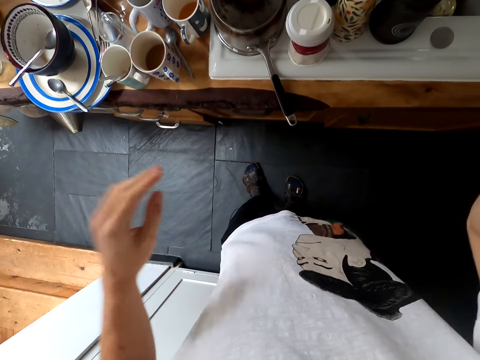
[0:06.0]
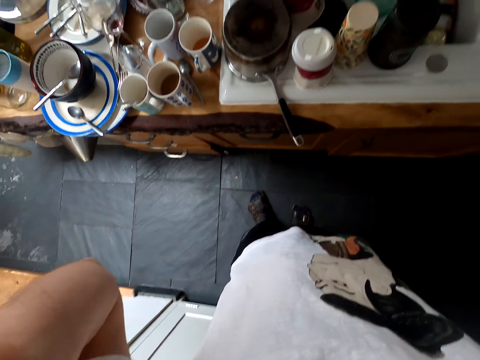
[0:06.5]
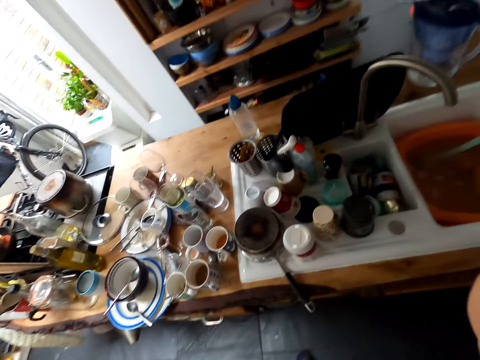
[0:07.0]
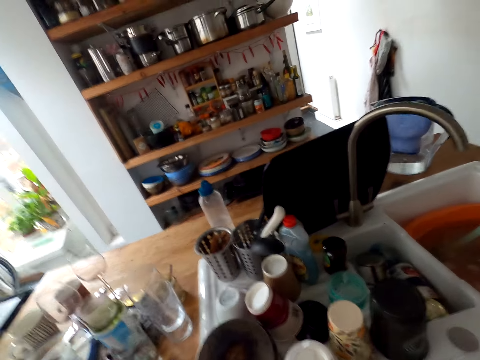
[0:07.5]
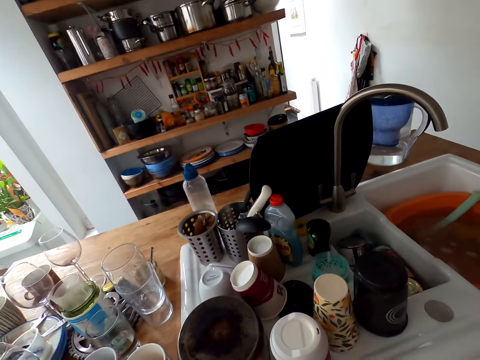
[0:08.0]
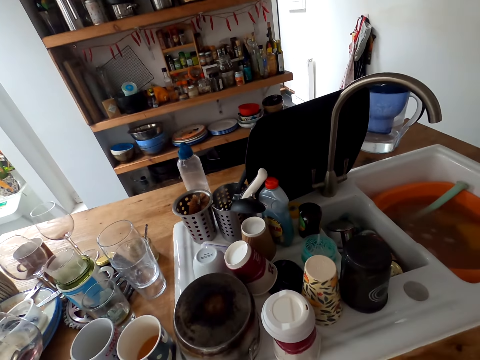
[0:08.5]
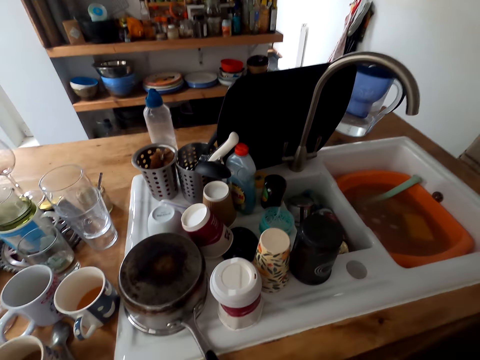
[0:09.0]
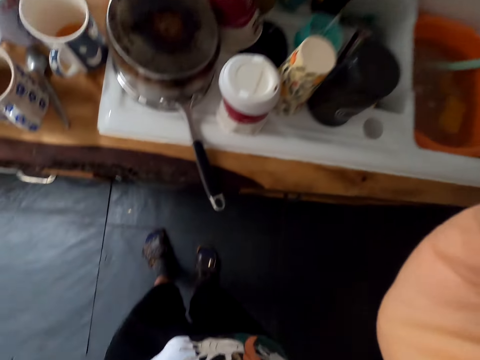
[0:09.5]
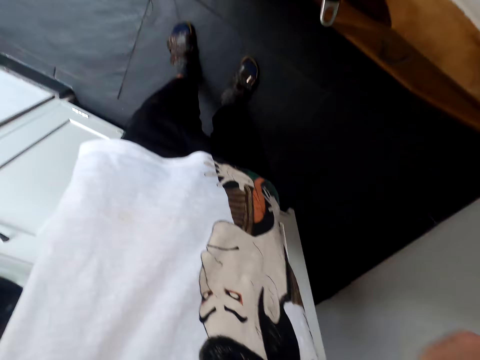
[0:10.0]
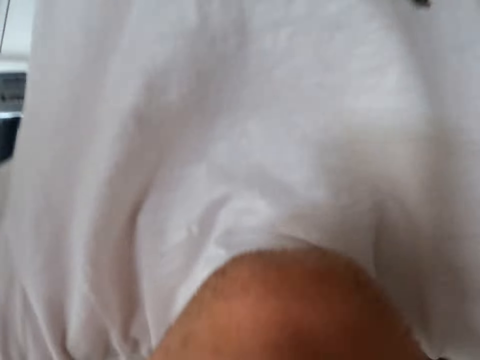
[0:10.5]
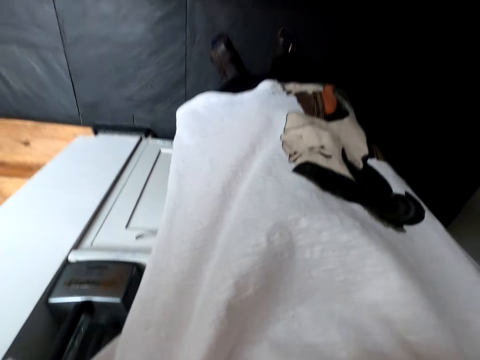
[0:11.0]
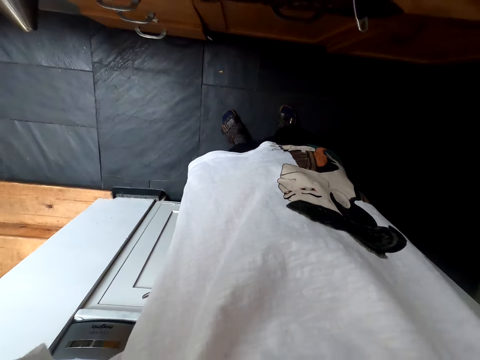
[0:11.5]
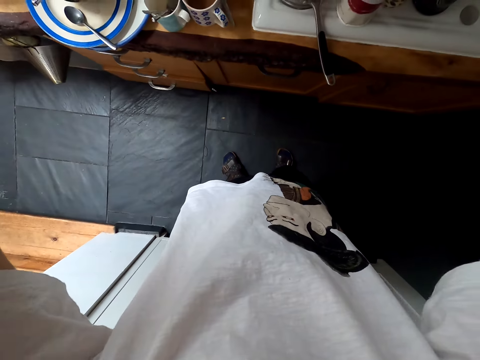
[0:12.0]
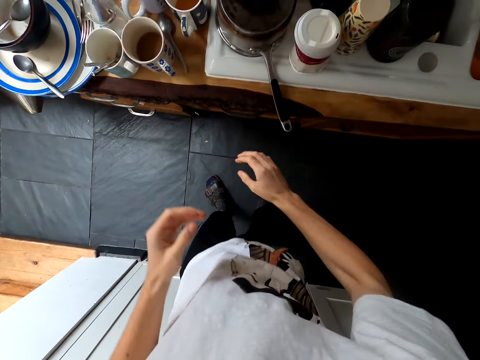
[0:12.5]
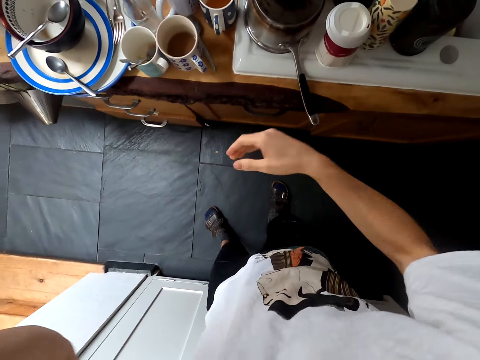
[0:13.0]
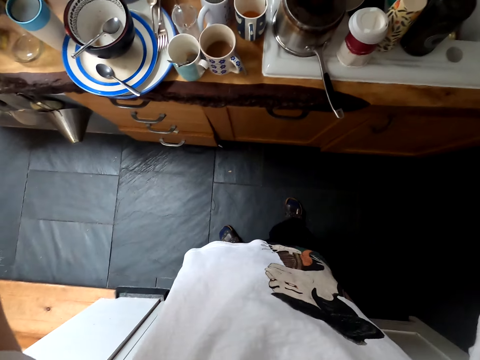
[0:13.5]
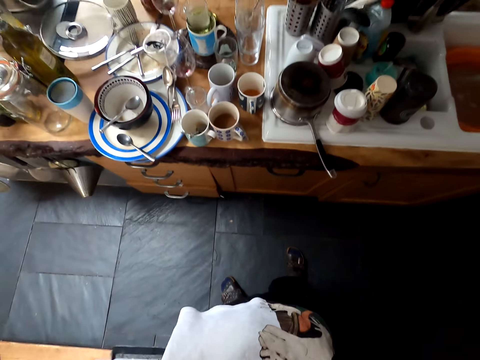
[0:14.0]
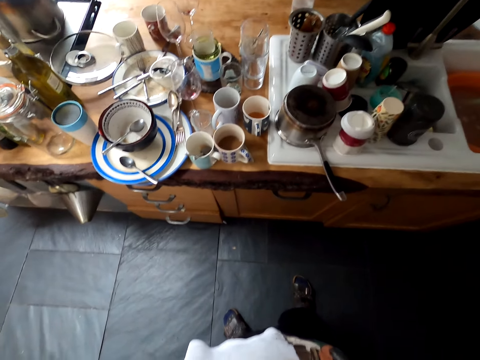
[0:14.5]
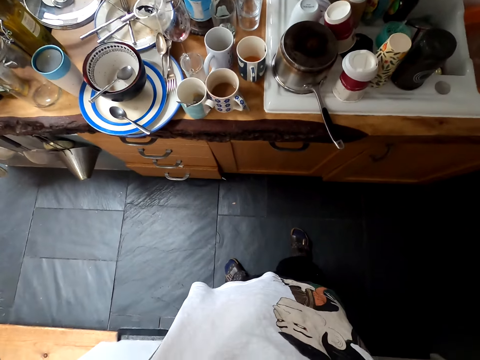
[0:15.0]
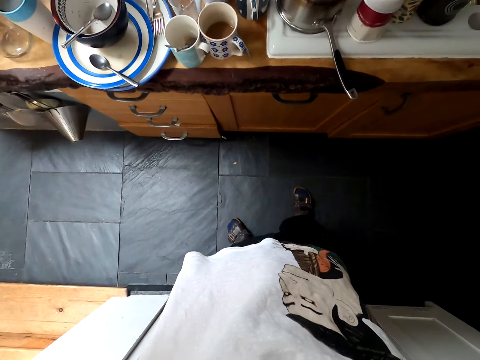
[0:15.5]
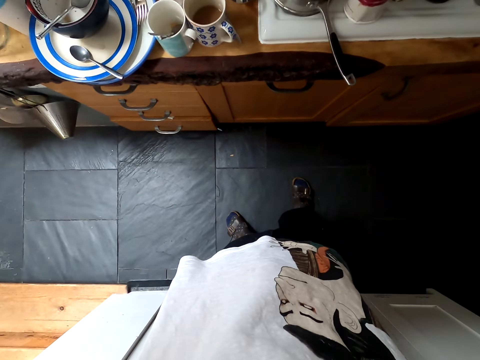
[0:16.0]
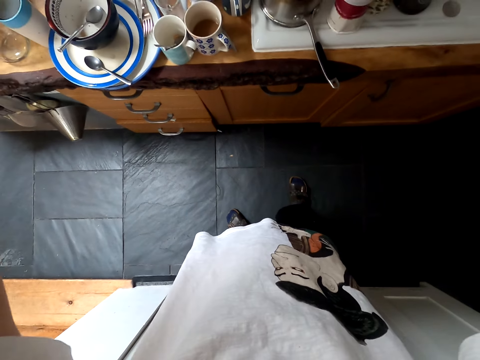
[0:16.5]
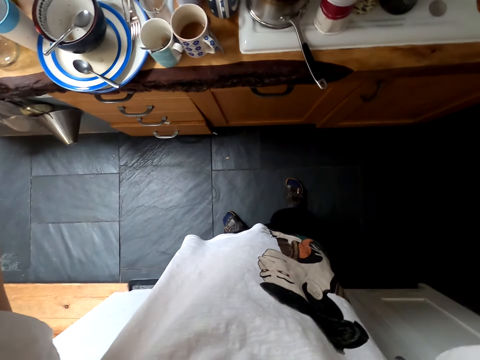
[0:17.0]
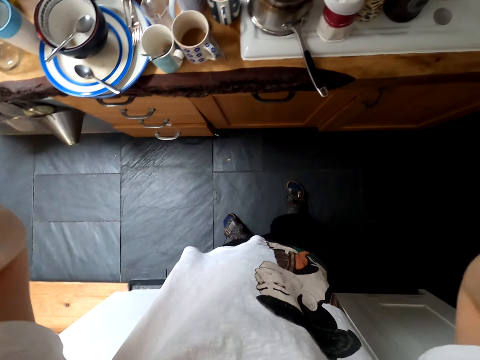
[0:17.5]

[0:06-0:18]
The camera wearer adjusts the head camera. They look around. They lower the hands. They adjust the head camera.

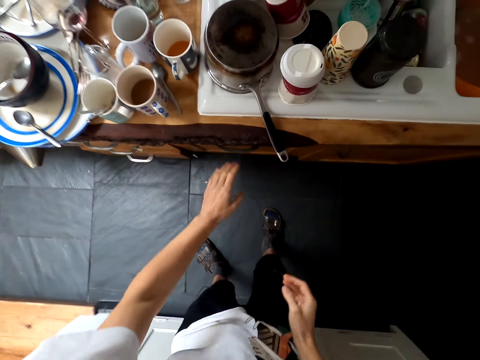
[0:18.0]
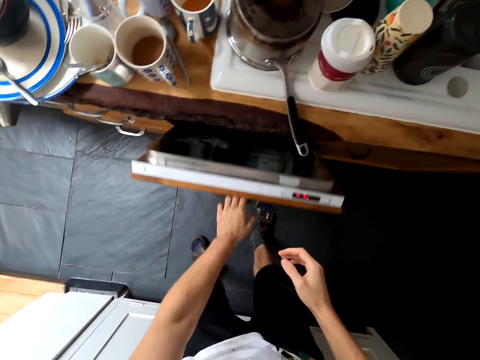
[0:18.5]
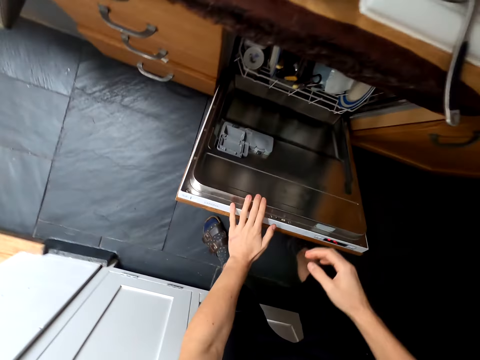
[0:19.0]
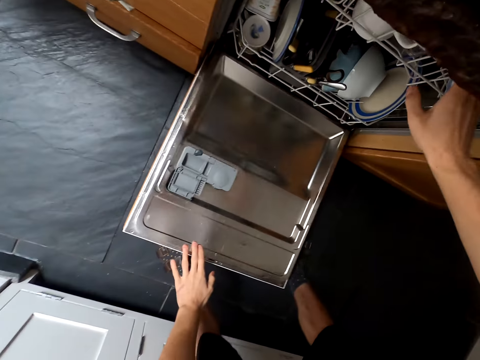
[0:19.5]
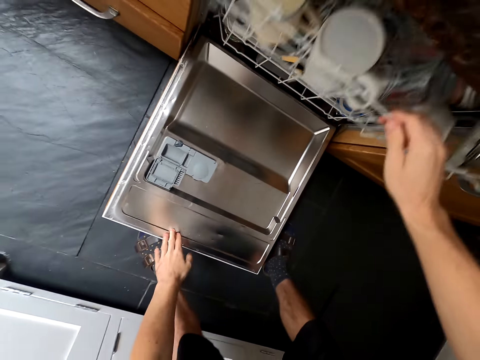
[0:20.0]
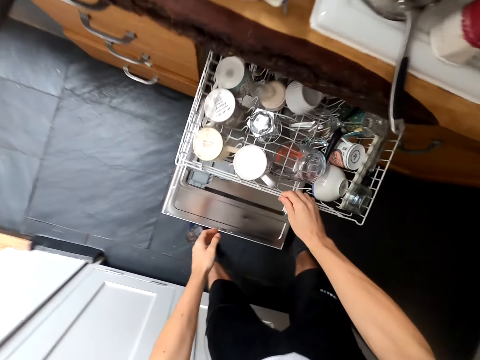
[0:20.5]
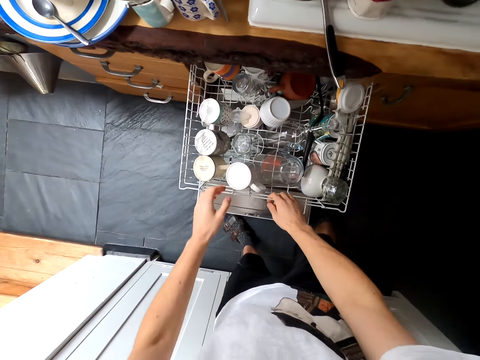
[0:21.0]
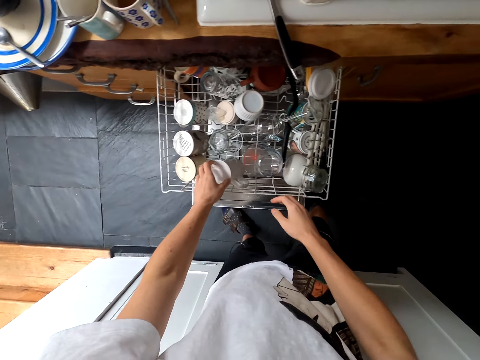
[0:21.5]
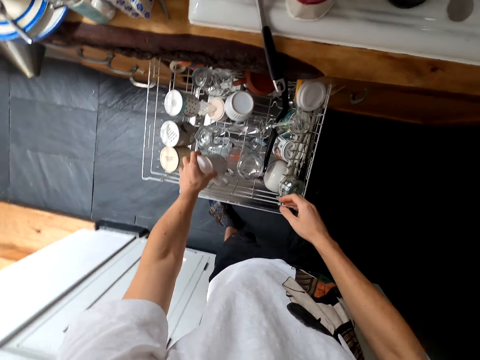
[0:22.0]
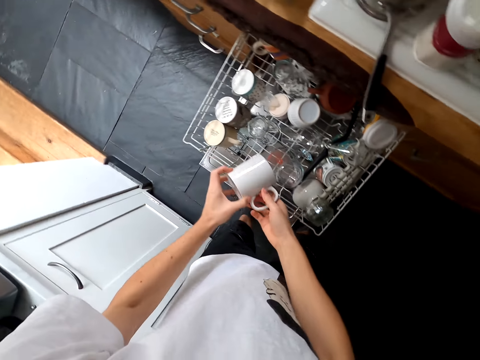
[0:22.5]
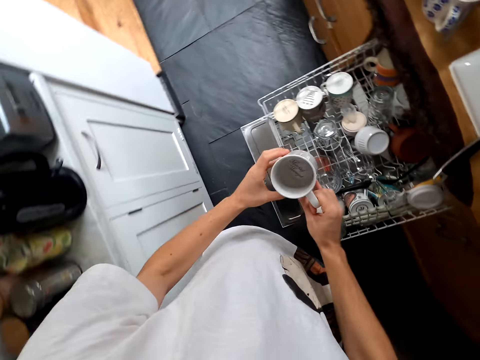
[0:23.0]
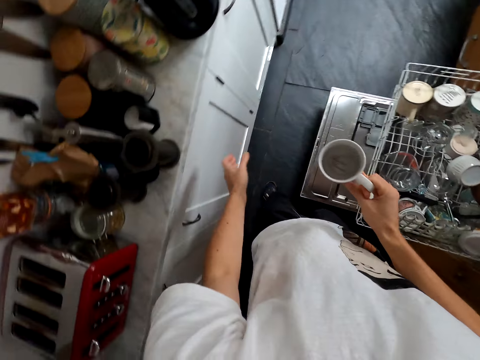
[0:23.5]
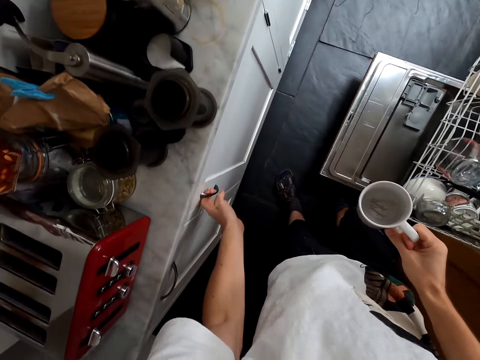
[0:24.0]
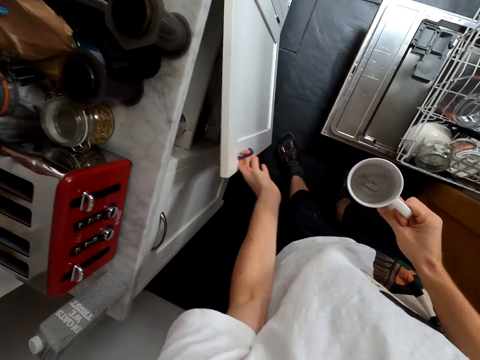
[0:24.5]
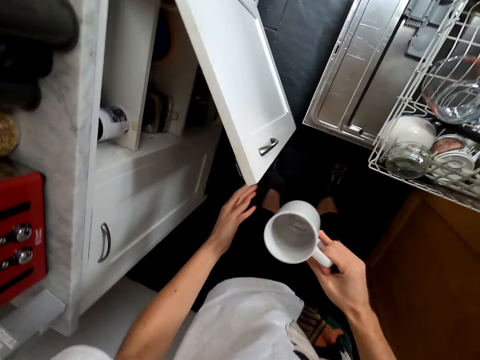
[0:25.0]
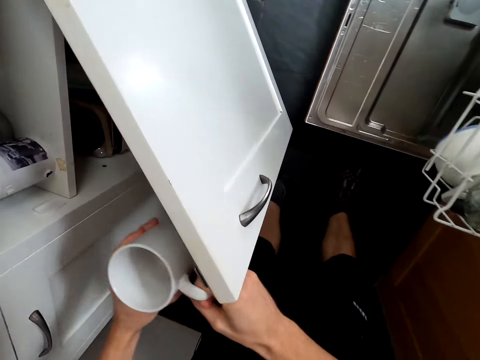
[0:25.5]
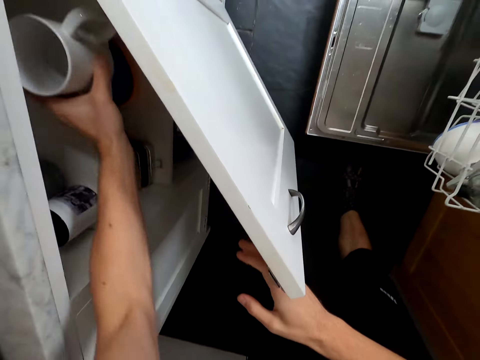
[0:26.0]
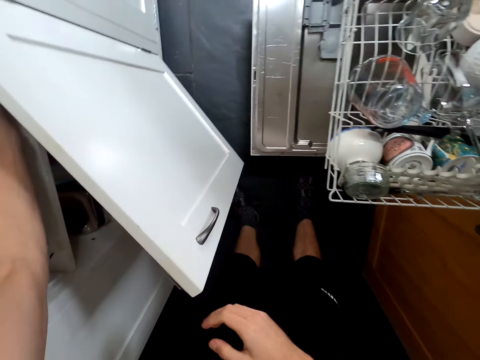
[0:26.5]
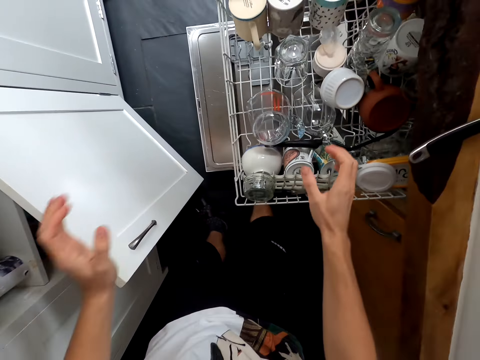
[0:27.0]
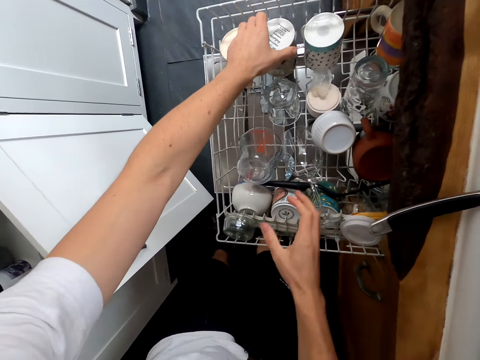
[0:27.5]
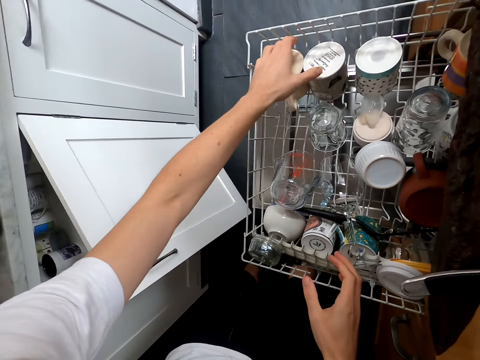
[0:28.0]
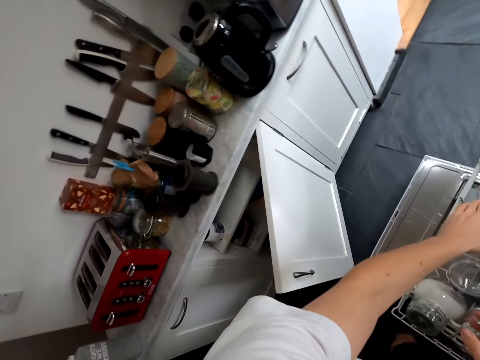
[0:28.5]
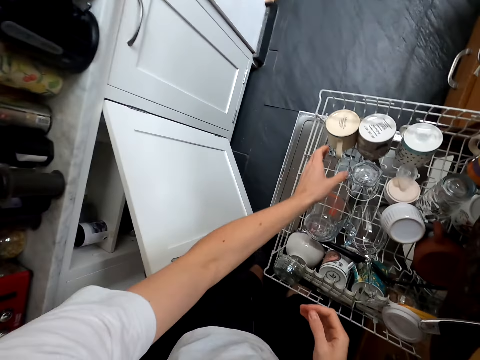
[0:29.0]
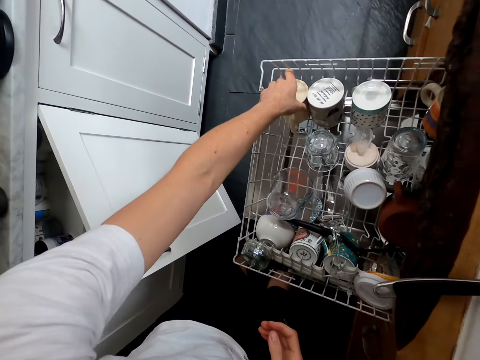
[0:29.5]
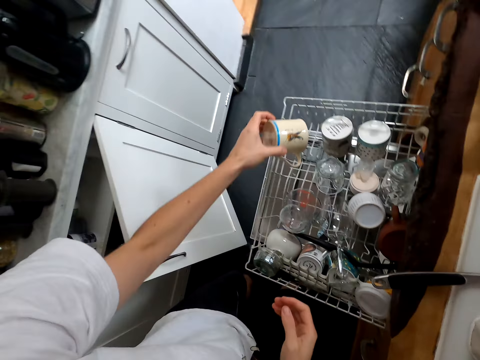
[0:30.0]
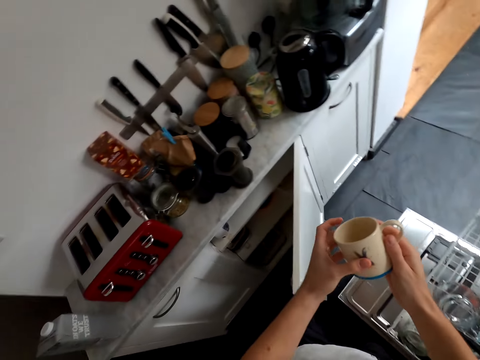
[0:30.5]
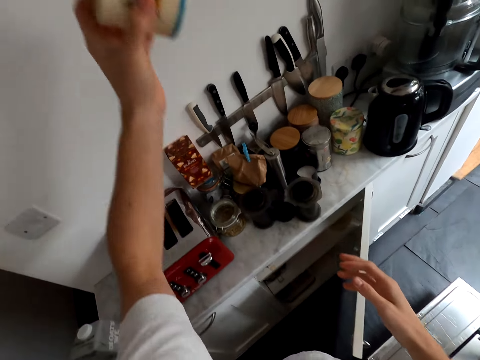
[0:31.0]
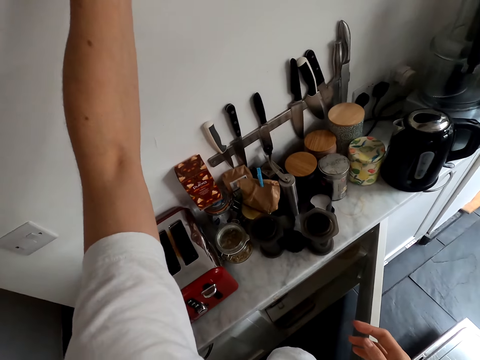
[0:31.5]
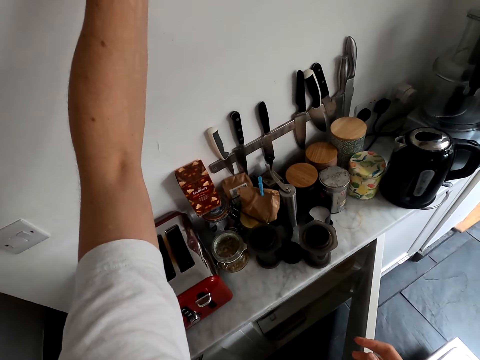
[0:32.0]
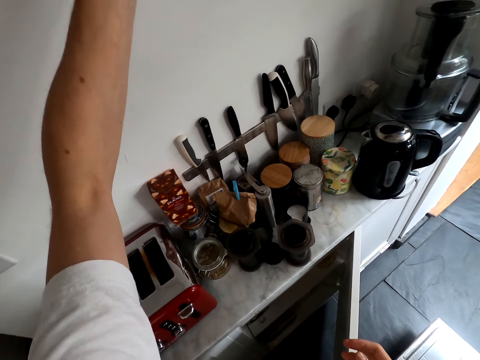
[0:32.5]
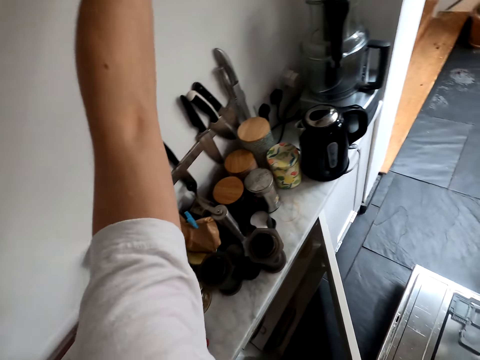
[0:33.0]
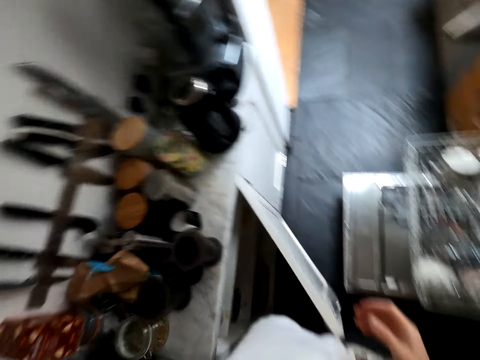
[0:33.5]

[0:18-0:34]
The camera wearer bends. They touch a dishwasher cabinet. They open the dishwasher. They push the dishwasher rack. They take a cup from the dishwasher. They look in the cup. They open a kitchen cabinet. They put the cup in the cabinet. They touch another cup in the dishwasher rack. They remove the hand from the cup. They take another cup. They put the cup on the upper counter.
